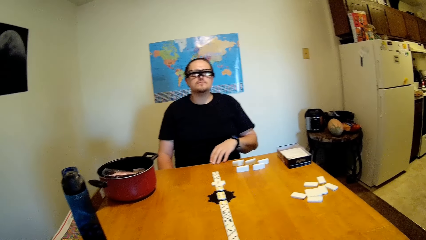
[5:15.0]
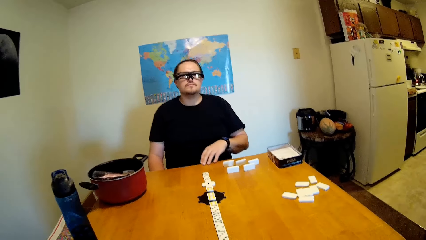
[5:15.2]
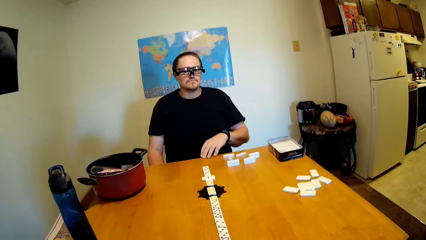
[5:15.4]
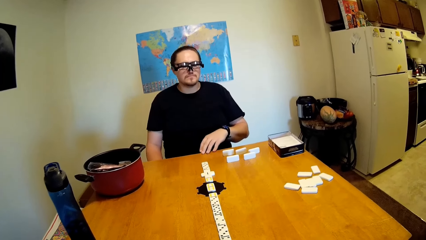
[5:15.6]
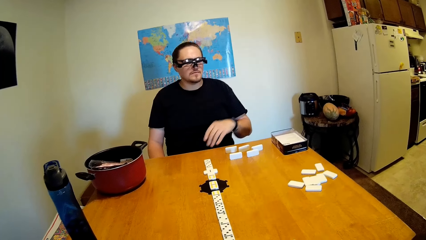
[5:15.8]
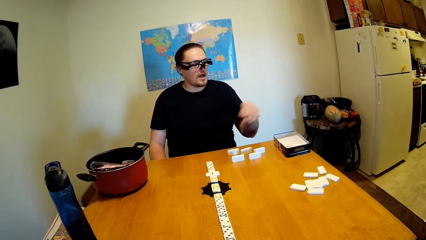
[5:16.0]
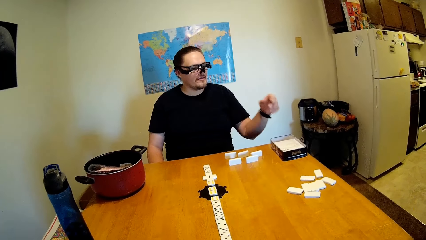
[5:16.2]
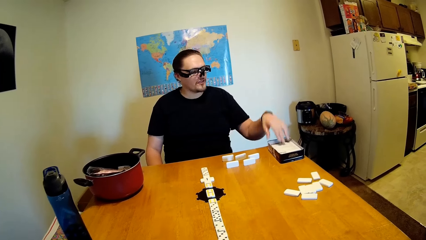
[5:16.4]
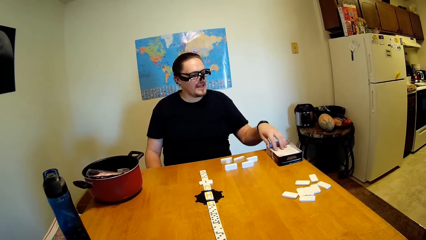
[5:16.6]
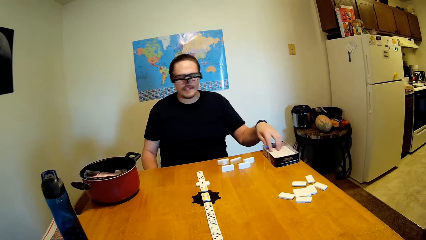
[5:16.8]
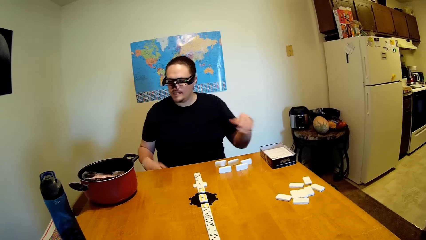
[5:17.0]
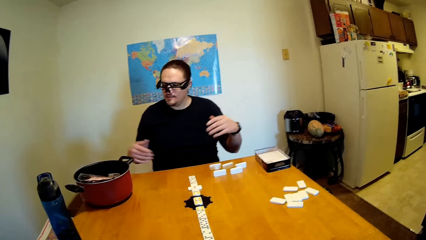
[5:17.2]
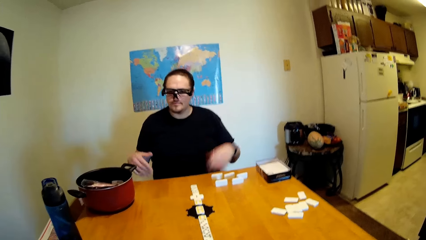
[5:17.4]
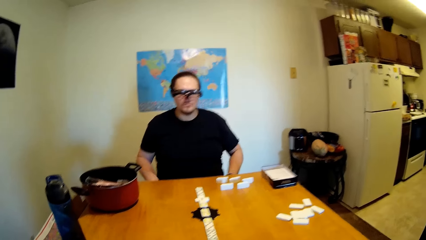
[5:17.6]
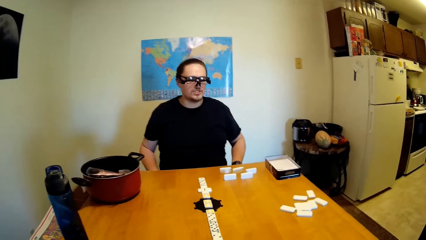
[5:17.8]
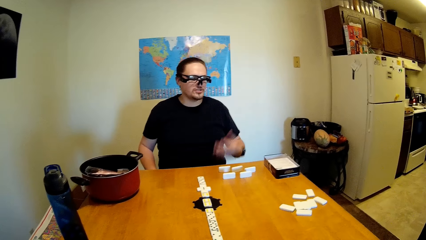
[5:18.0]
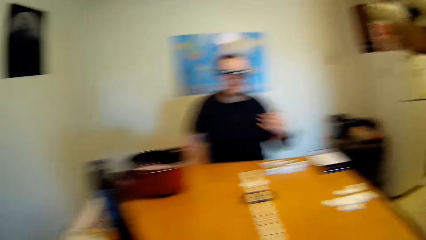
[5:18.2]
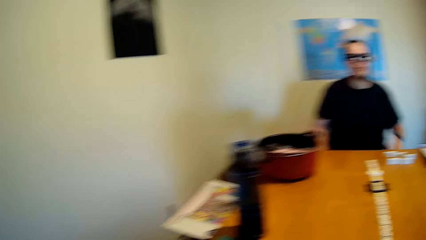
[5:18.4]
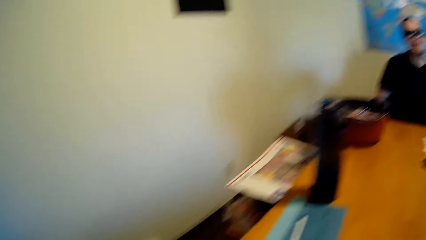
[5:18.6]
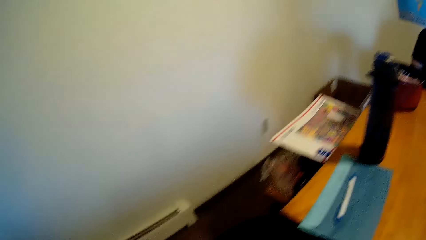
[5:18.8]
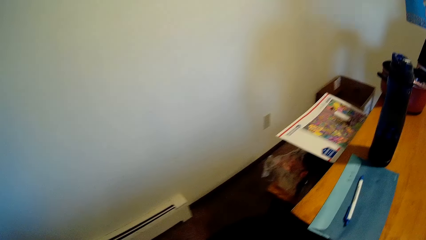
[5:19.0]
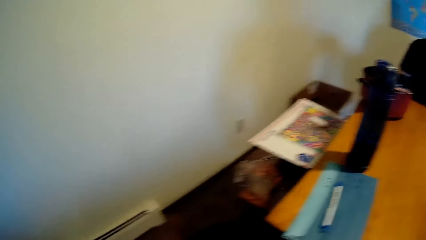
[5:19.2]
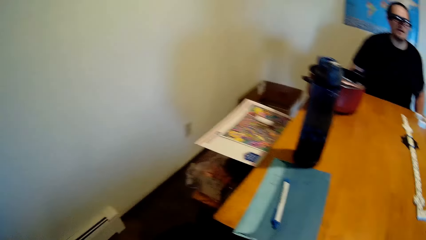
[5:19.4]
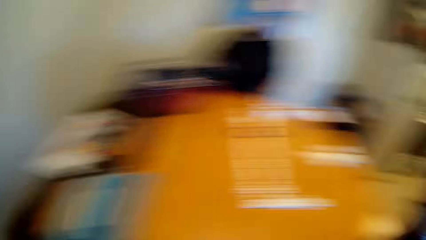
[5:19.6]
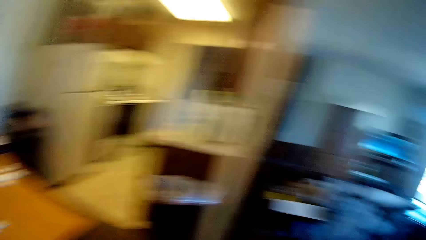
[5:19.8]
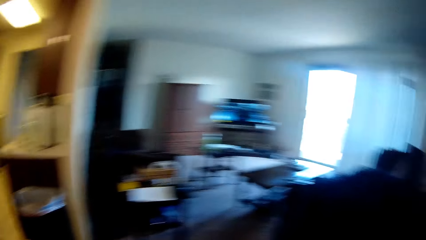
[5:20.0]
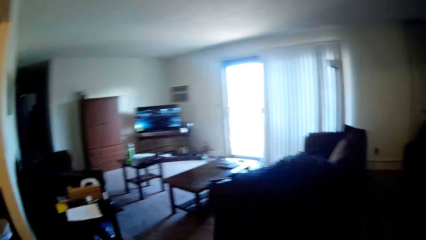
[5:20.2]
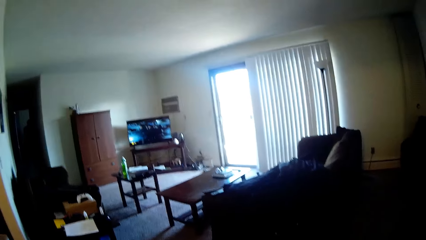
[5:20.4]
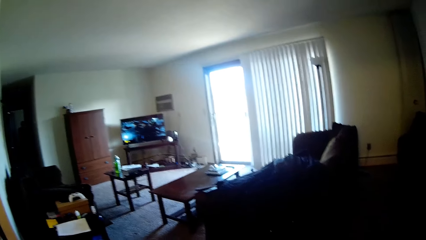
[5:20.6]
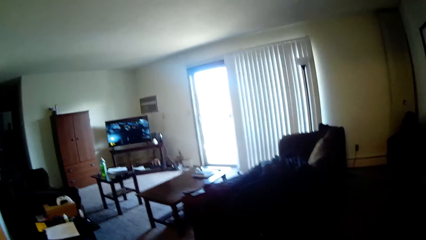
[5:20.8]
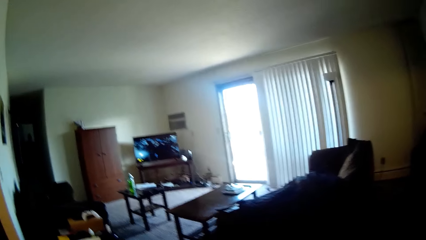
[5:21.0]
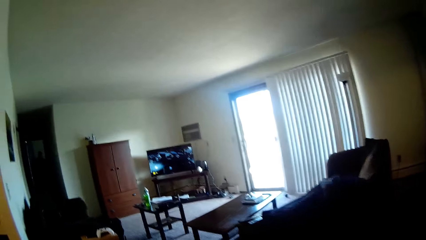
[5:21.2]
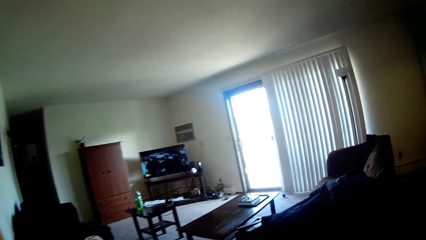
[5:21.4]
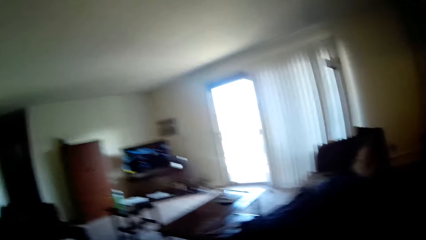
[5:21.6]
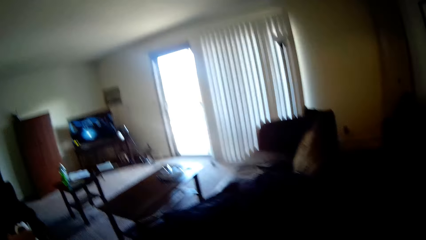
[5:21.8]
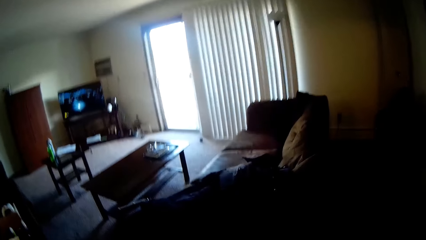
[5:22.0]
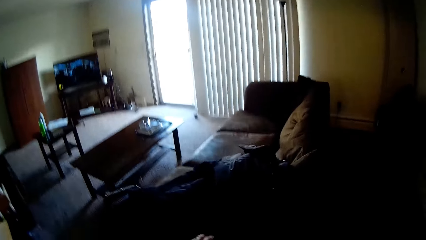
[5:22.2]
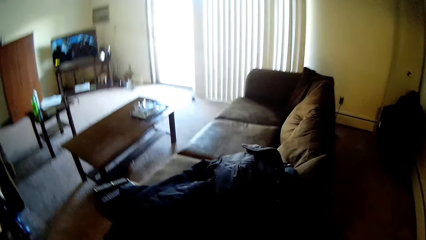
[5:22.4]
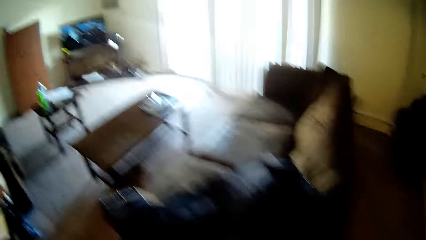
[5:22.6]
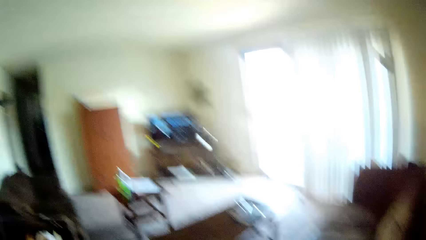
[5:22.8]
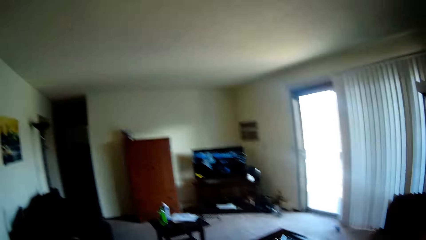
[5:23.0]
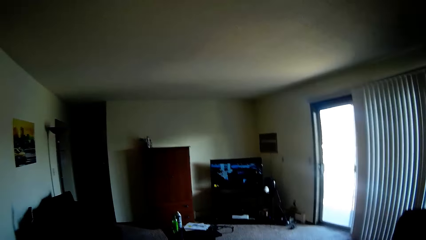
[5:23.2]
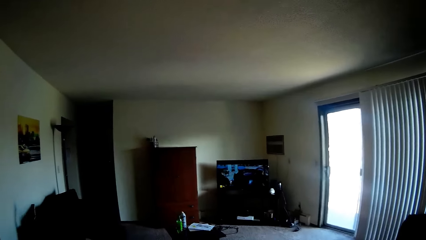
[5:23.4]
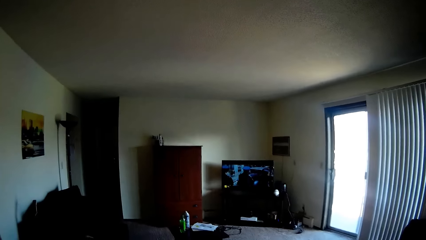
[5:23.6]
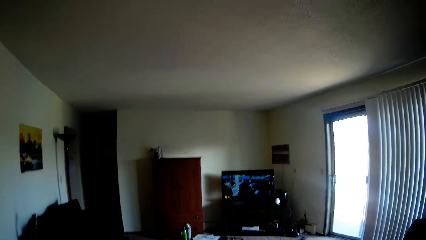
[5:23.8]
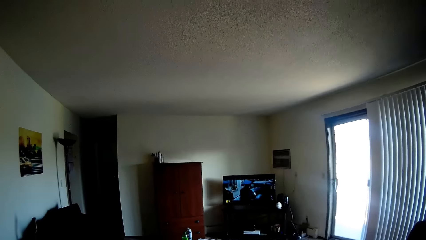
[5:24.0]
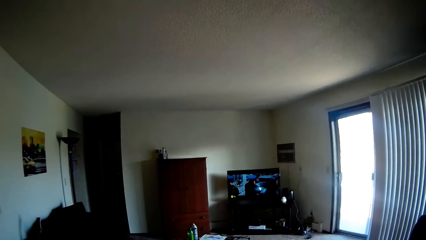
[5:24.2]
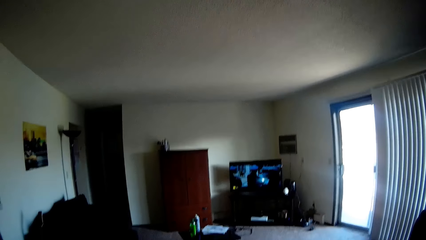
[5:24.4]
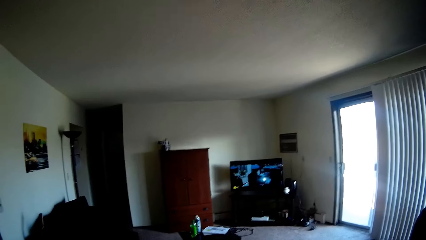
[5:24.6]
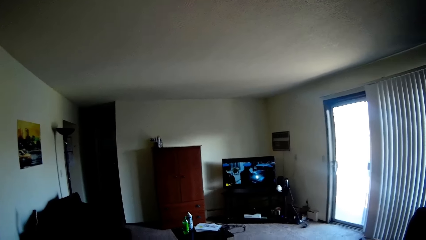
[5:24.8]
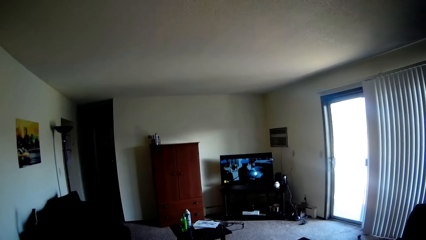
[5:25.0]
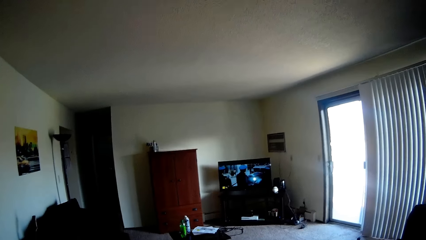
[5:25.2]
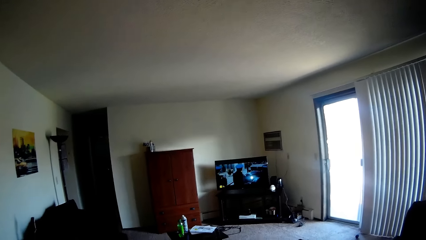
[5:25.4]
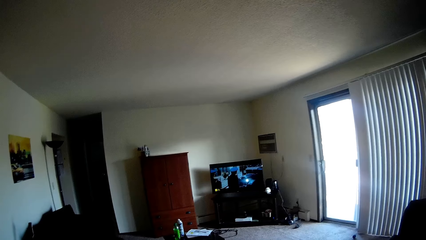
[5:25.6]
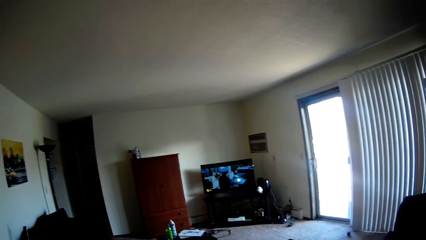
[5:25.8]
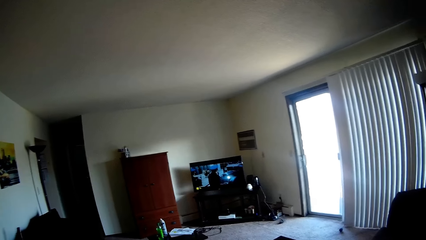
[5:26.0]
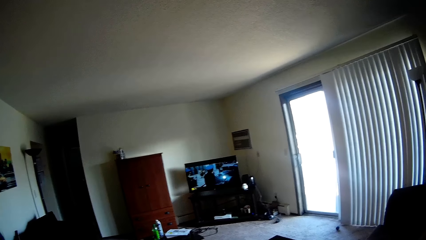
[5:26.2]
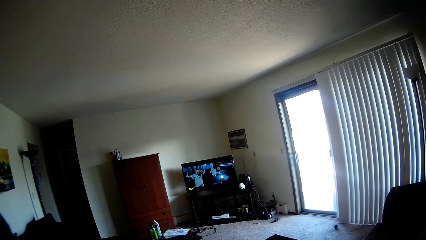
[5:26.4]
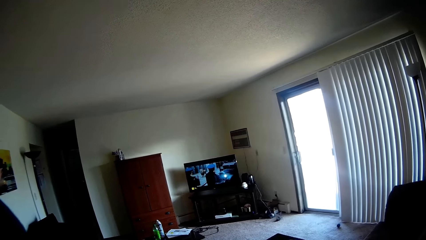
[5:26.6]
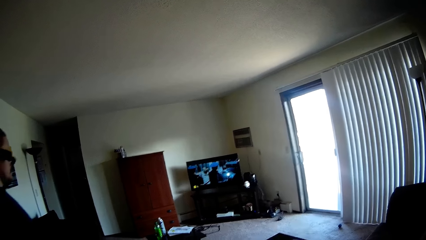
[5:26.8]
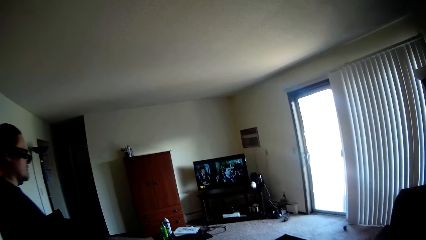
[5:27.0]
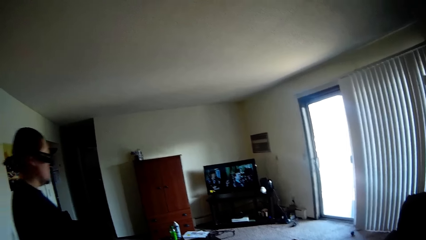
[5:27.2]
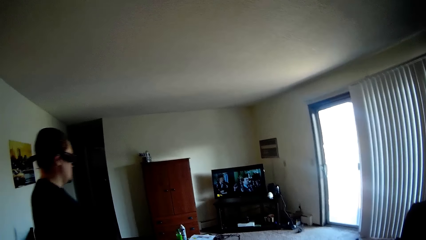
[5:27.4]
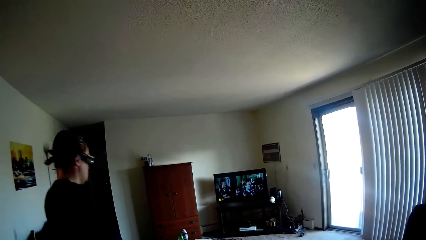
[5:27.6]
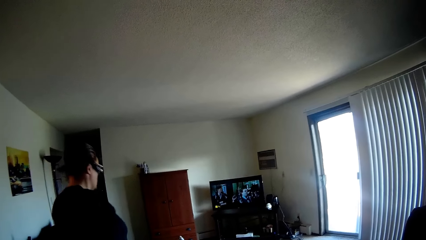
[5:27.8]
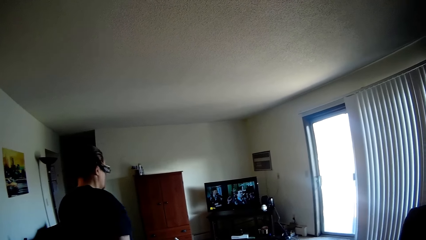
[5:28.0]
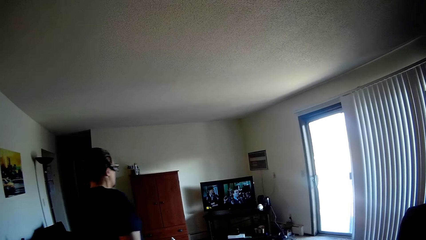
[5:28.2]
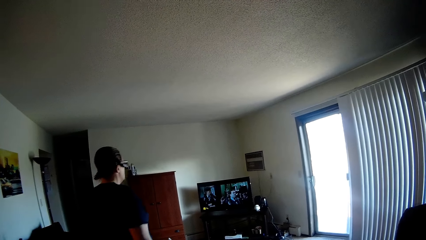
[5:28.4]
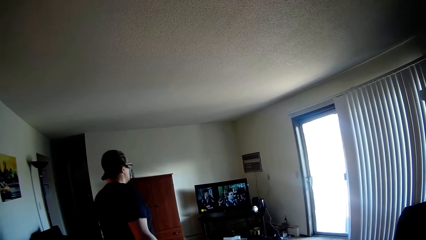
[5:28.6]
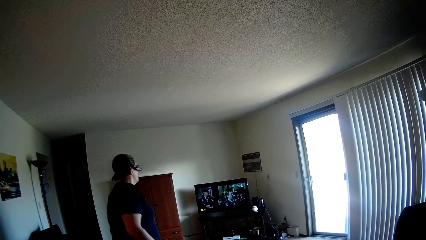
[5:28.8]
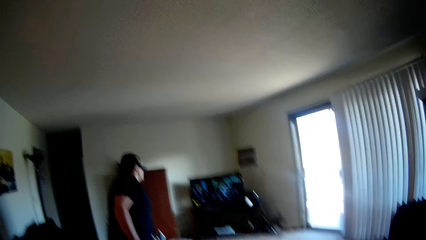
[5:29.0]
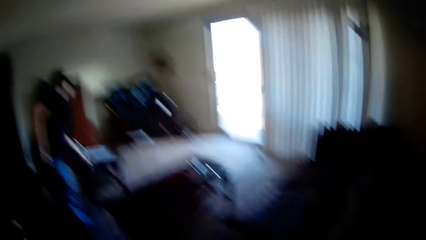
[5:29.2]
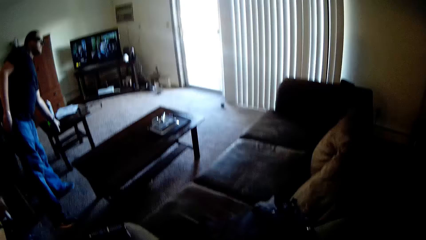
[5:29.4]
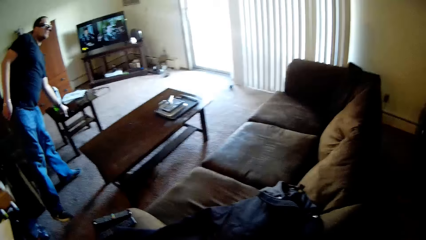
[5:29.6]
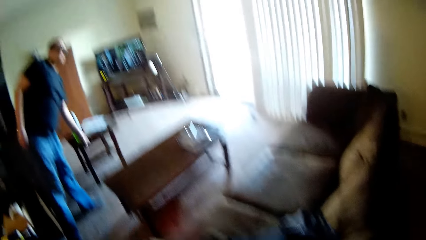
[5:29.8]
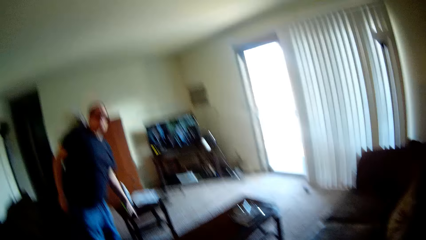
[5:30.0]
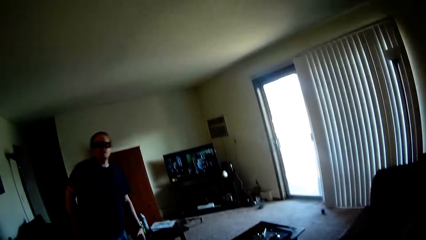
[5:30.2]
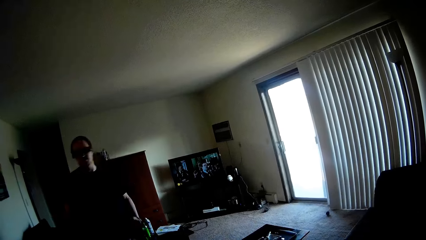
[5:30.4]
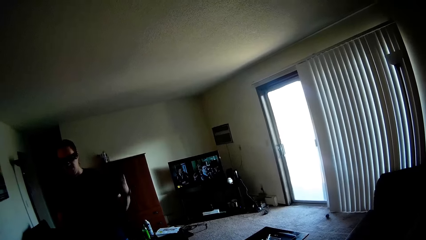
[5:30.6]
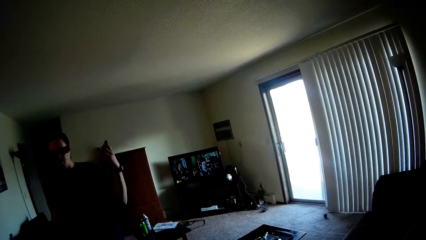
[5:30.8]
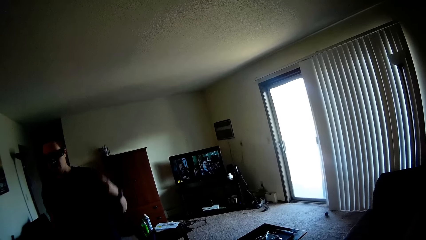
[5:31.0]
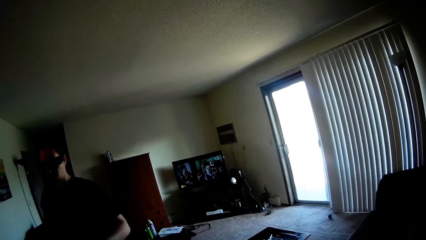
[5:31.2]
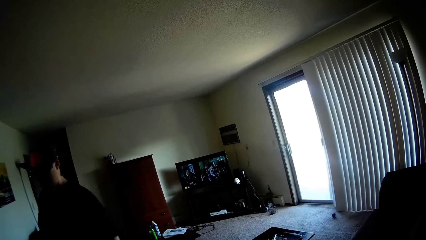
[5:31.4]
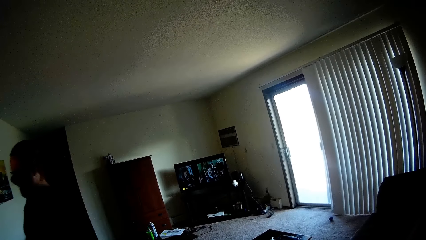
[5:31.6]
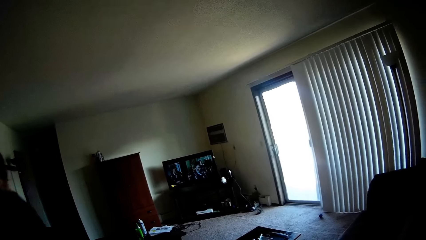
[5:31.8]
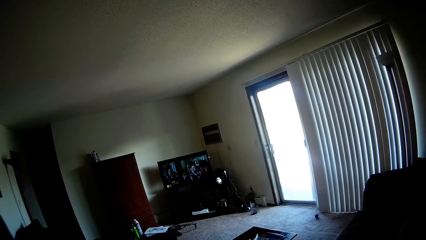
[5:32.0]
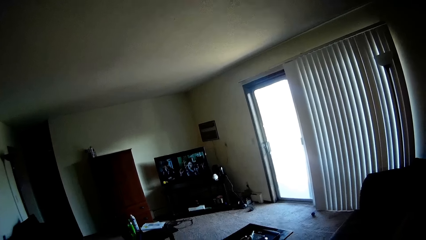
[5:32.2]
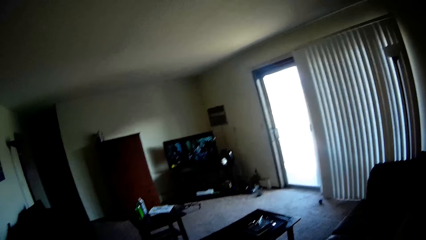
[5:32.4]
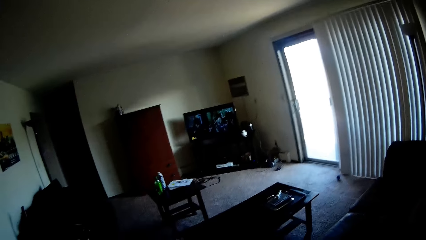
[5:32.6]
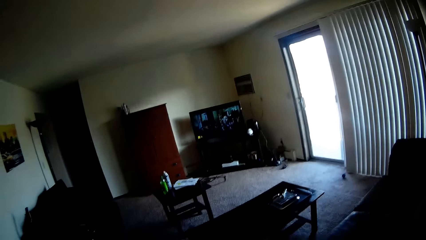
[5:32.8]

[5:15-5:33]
A man touches the box on the table. The camera wearer and the man stare at the dominoes on the table. The camera wearer looks around the house. The man stares at the television. The camera wearer walks on the floor. The man walks on the floor, bends, and talks to the camera wearer.
